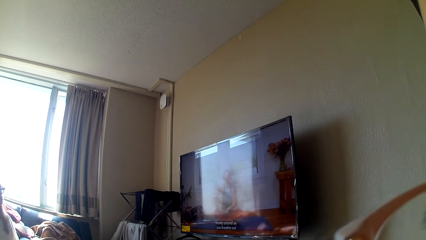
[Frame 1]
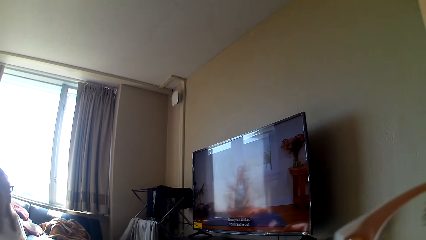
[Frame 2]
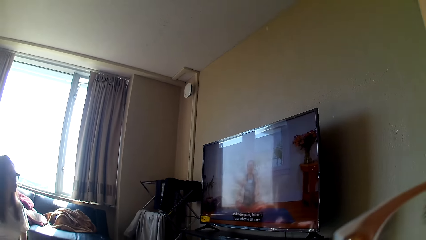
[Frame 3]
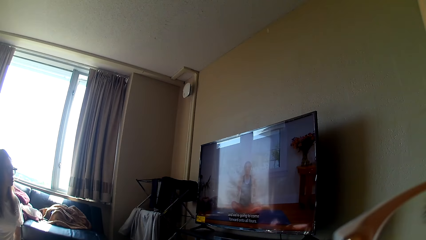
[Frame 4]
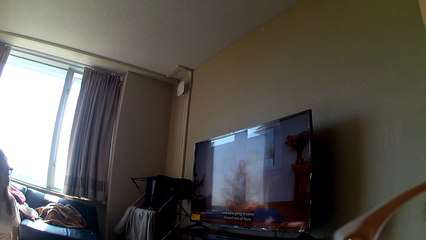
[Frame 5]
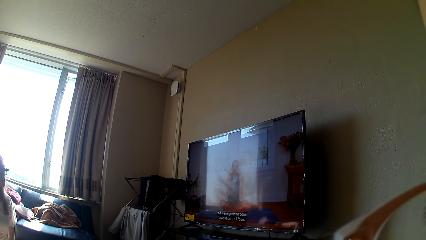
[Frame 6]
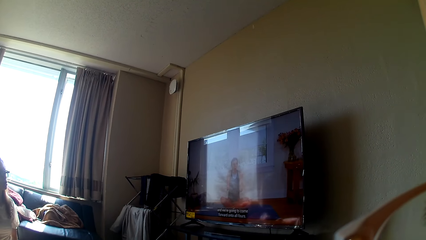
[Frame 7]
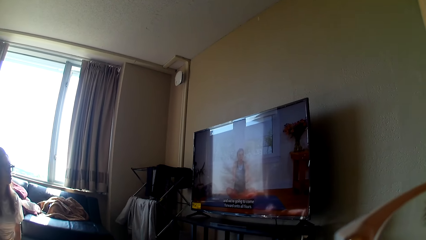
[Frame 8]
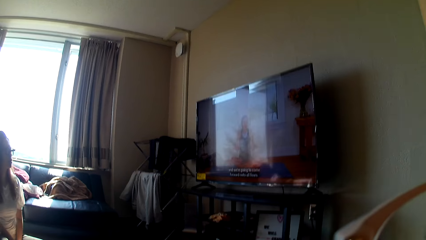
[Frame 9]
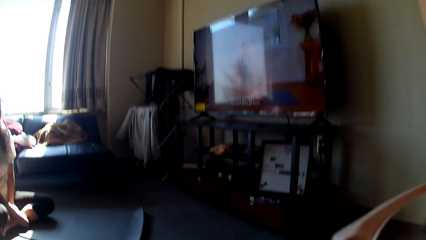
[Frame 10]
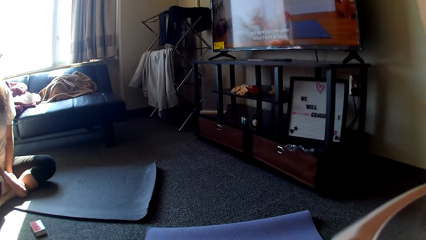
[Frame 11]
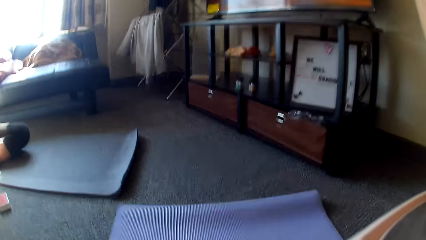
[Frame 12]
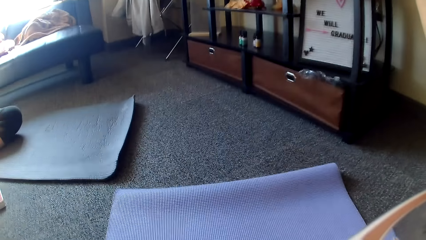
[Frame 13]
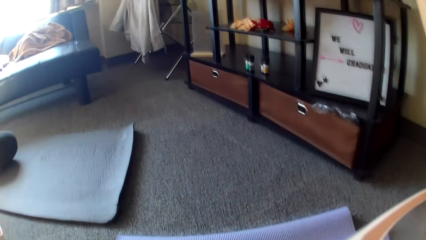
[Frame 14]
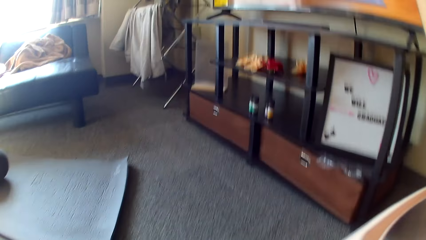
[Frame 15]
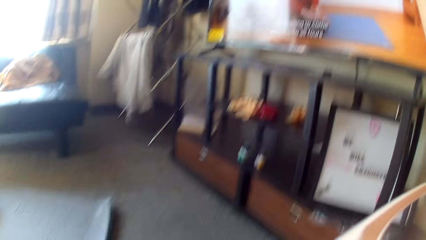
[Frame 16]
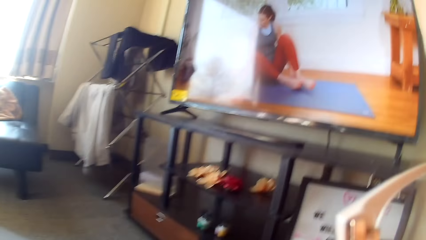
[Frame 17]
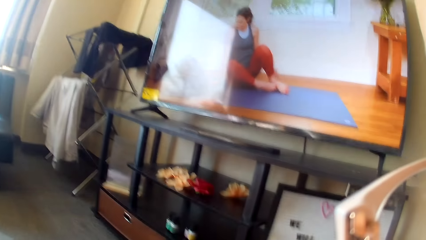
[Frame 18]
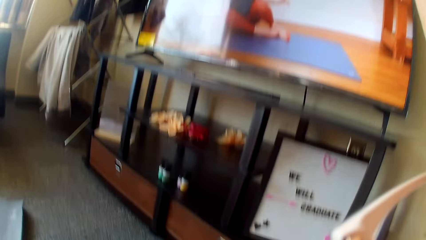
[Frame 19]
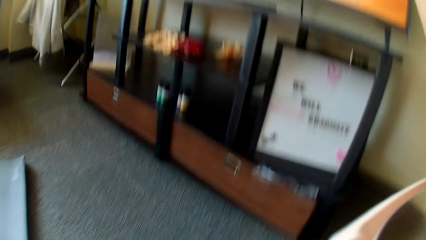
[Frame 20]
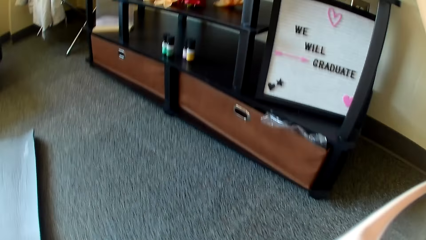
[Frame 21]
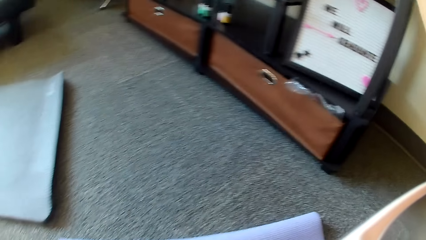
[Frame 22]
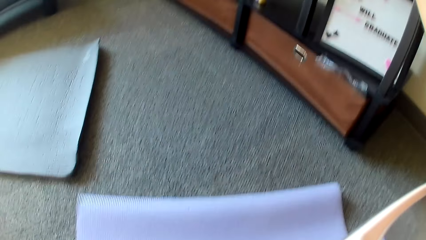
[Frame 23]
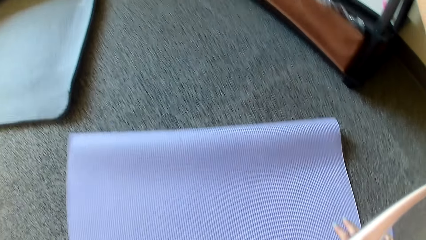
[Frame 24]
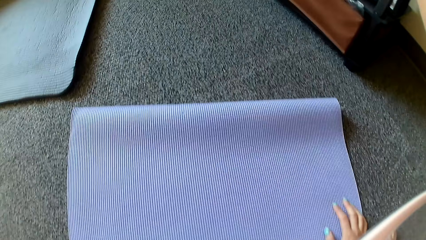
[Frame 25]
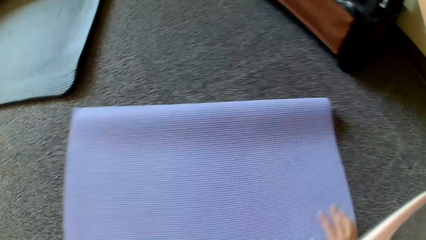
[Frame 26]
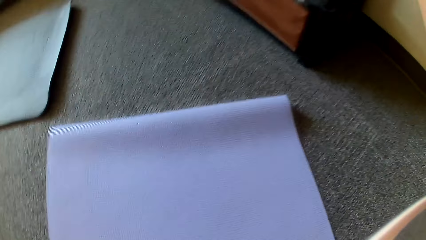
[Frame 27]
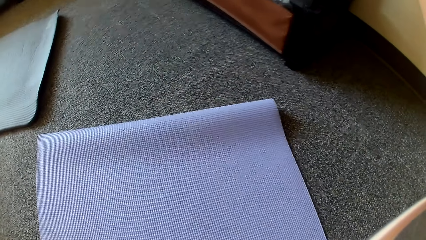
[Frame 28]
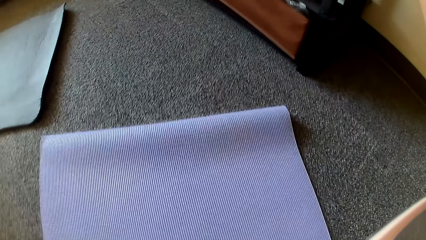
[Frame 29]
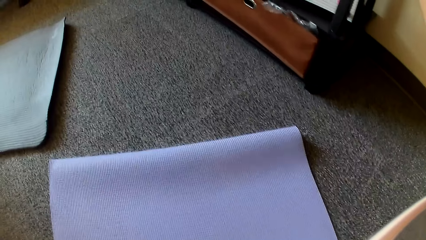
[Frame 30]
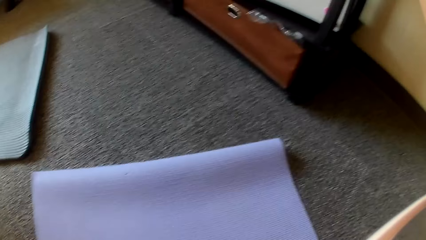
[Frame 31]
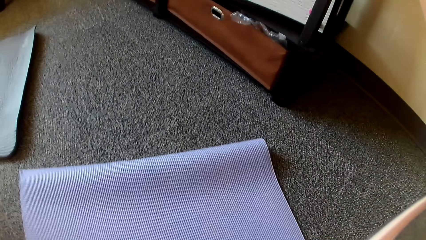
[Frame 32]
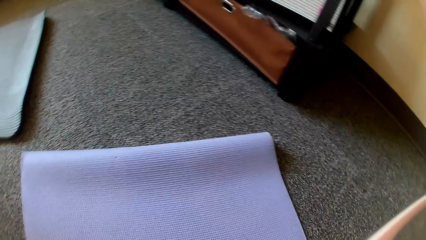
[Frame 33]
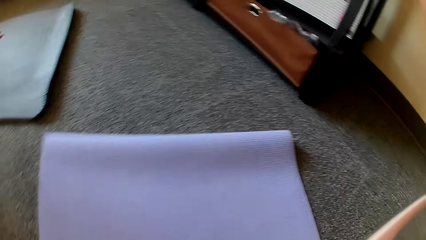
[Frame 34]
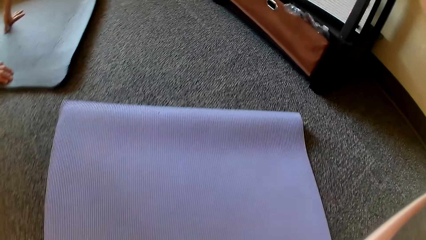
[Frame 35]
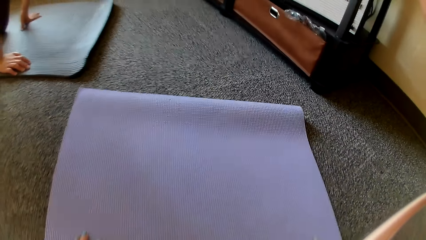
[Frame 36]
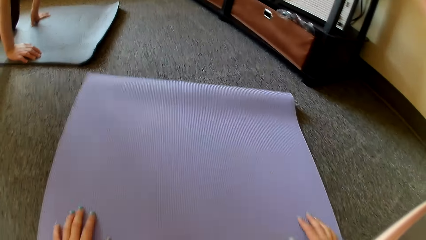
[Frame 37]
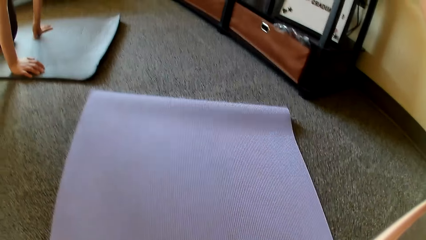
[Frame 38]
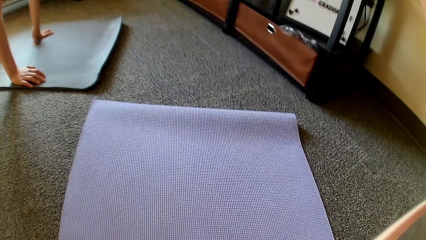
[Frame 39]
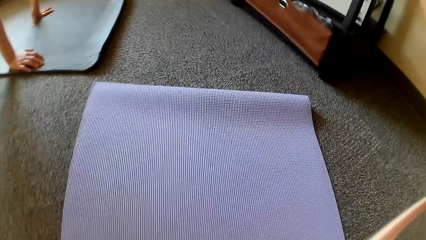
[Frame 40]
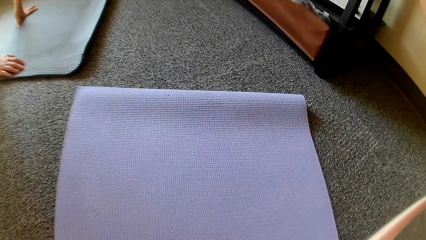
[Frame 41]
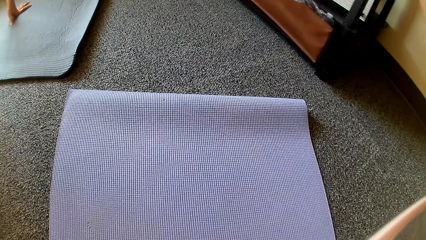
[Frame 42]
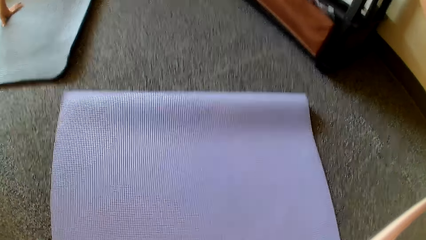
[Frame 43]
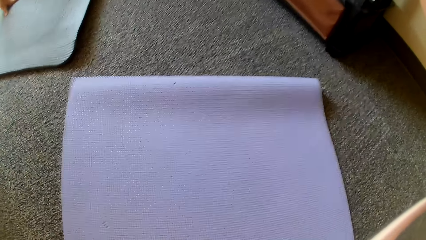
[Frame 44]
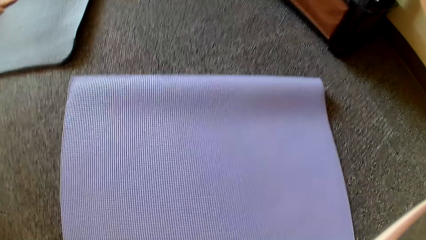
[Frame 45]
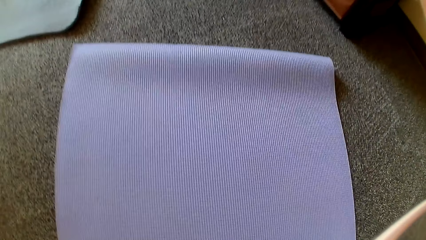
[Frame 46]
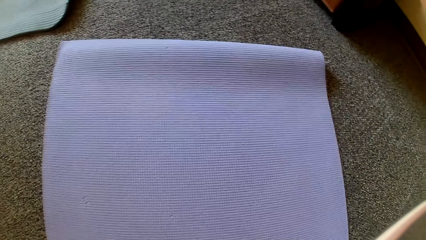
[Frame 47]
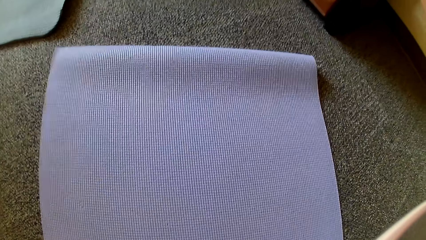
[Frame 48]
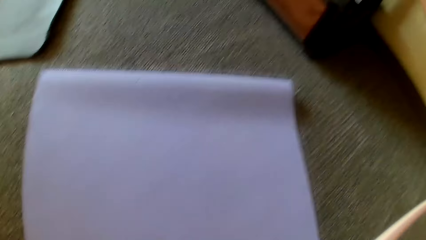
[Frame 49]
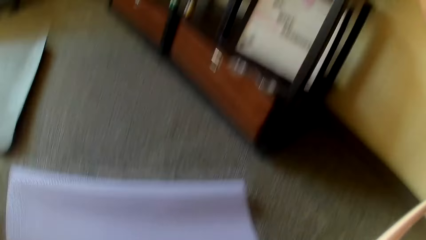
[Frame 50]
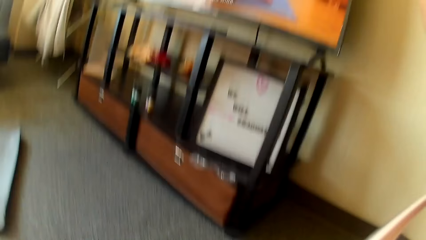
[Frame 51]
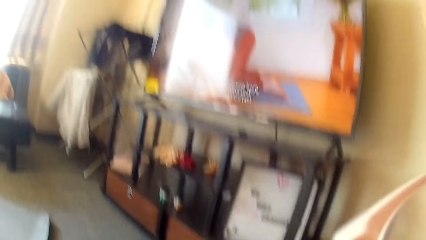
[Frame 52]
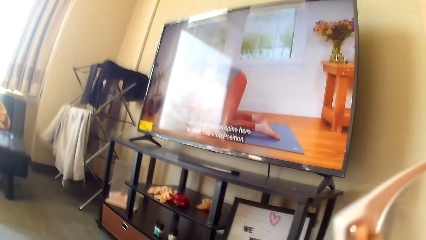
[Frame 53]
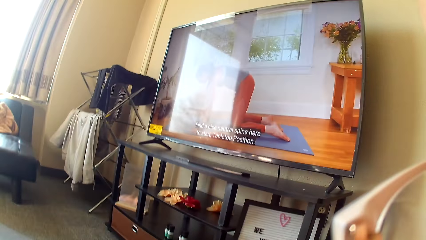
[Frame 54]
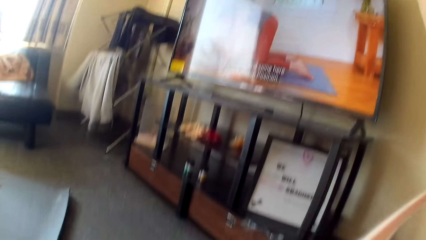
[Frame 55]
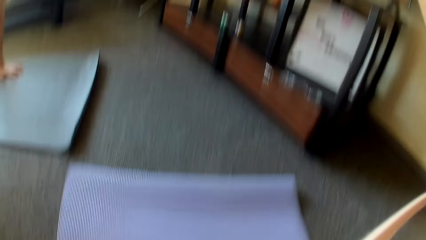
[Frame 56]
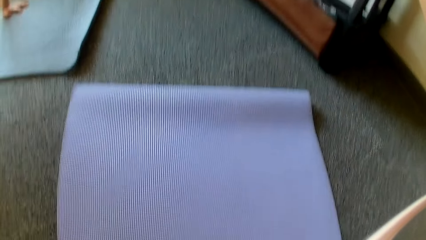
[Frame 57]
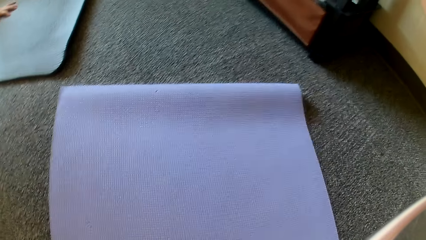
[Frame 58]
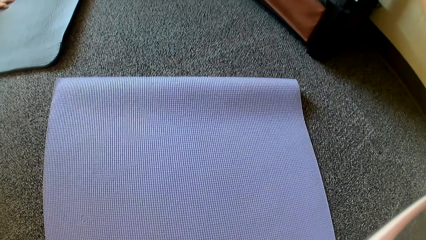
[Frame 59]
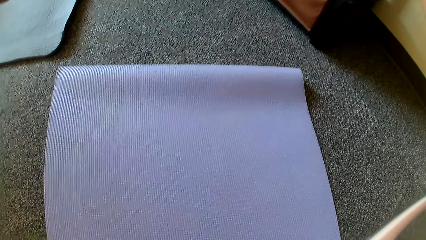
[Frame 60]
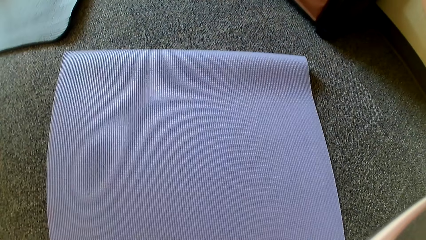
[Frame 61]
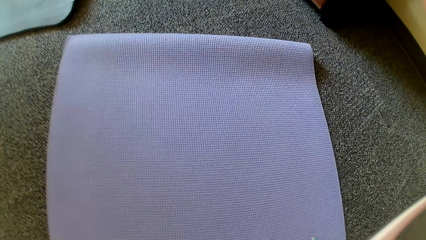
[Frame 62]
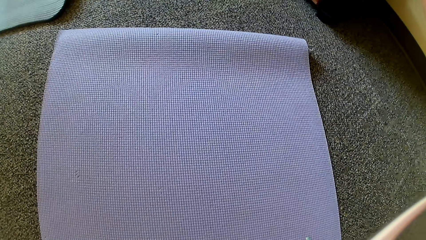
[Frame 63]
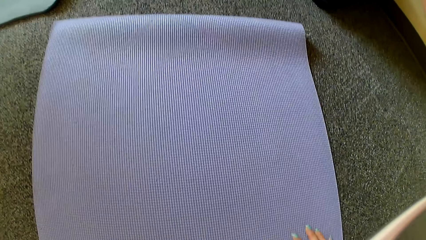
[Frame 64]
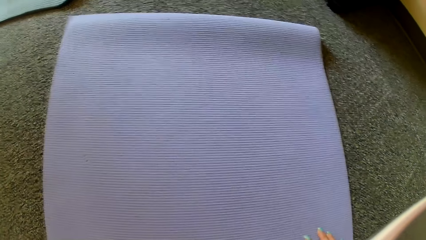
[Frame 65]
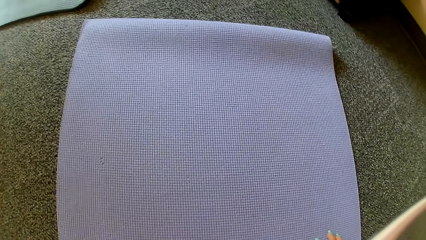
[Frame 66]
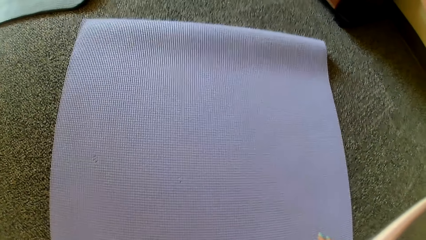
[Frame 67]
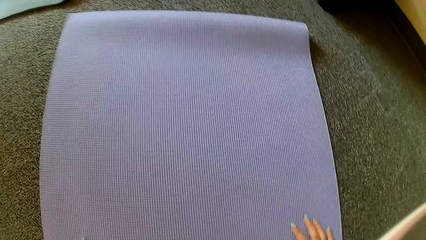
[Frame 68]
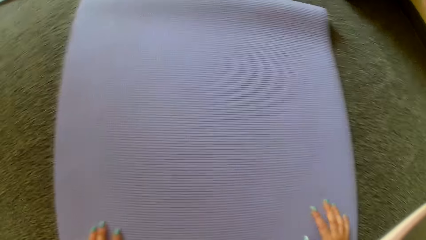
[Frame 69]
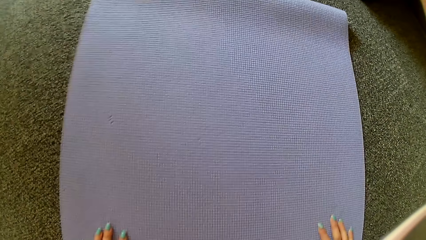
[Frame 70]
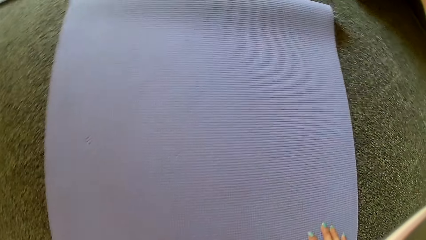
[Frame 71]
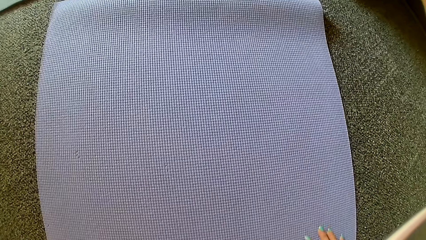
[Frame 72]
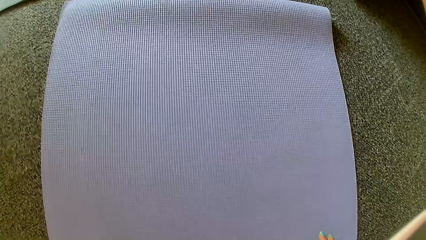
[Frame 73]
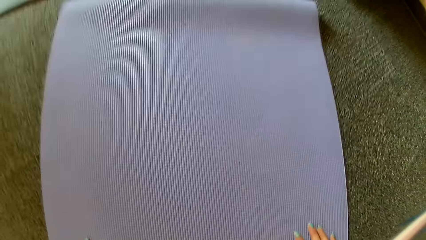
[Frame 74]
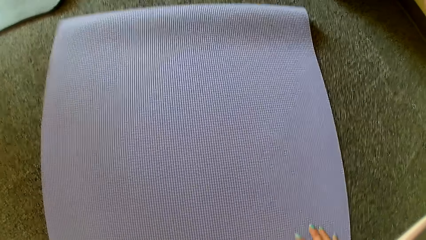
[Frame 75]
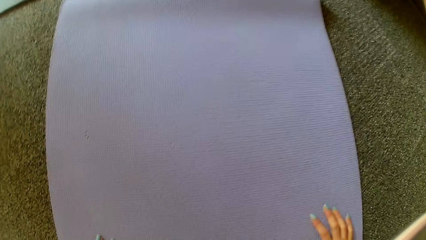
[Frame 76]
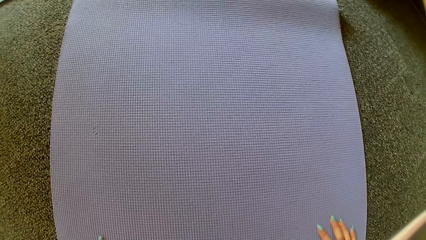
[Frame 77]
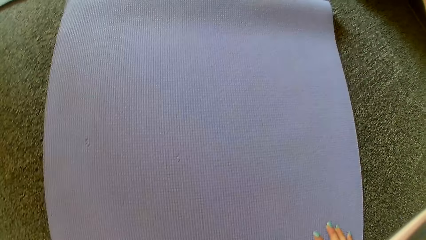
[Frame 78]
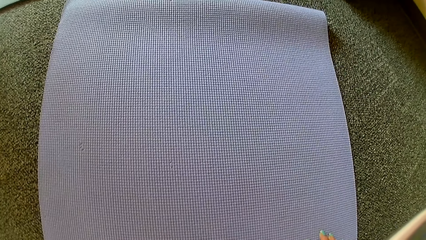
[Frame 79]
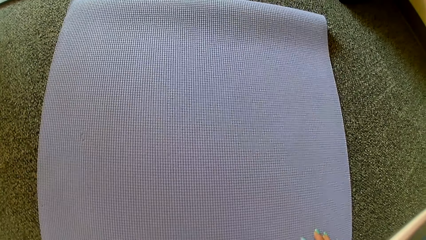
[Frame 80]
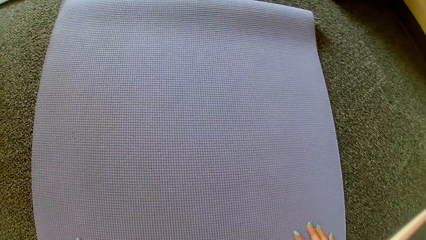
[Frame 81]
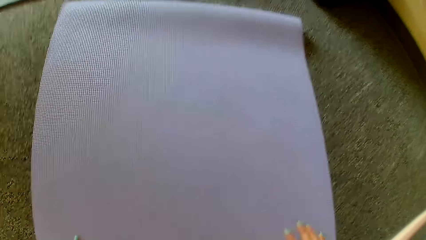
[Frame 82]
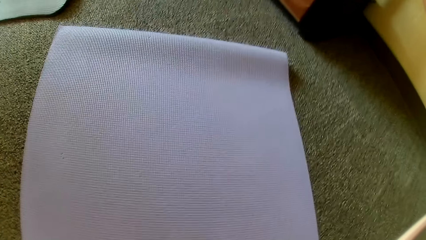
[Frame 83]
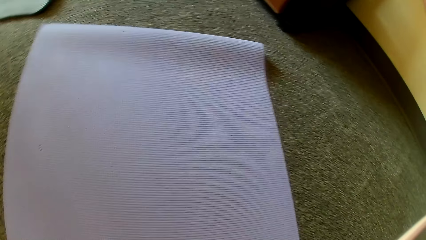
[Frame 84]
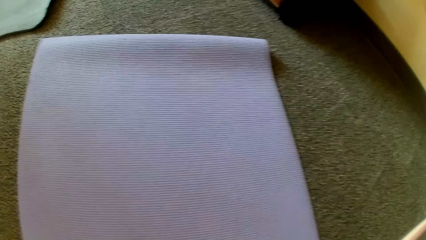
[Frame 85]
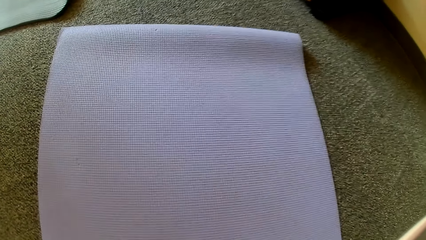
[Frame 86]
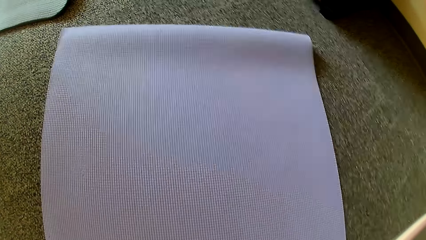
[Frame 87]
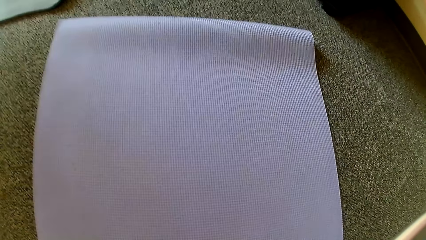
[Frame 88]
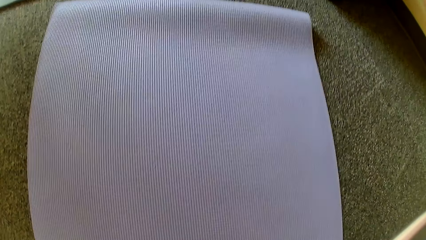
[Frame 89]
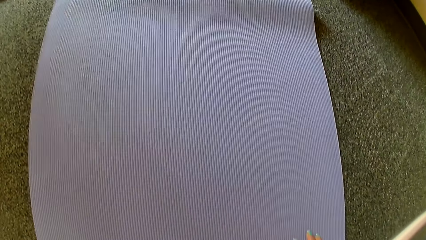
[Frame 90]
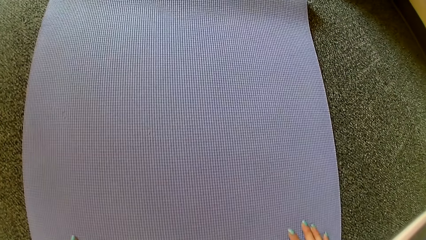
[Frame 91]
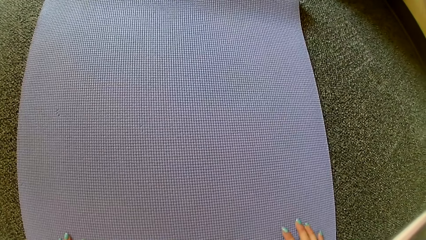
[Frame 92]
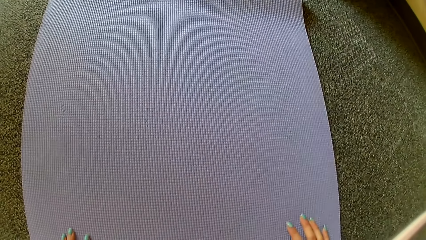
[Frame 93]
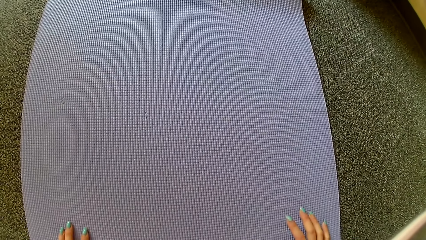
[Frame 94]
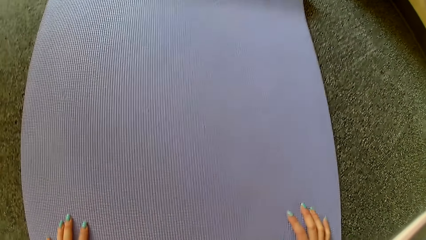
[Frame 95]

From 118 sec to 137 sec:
A lady sits with her legs crossed. The camera wearer moves her hands on the mat. She touches the mat. The lady puts her hands on the mat. The camera wearer moves her hands on the mat. She talks to someone.
